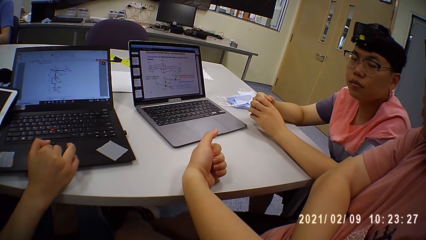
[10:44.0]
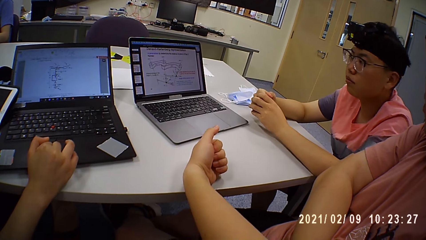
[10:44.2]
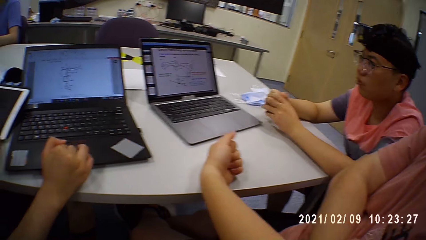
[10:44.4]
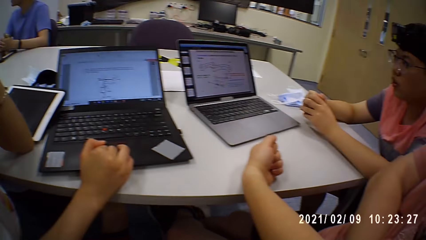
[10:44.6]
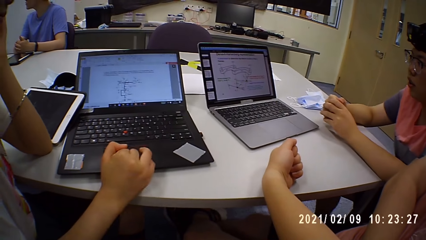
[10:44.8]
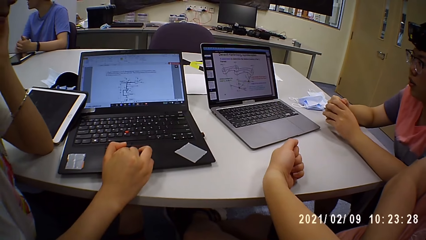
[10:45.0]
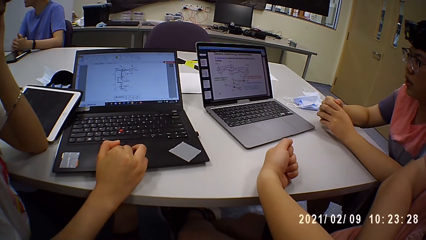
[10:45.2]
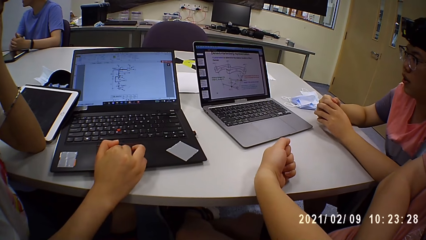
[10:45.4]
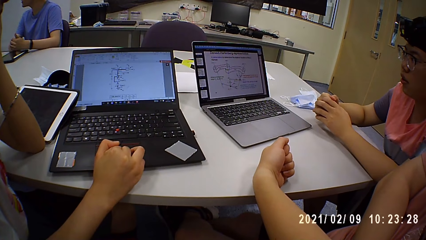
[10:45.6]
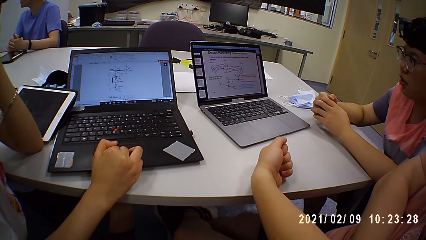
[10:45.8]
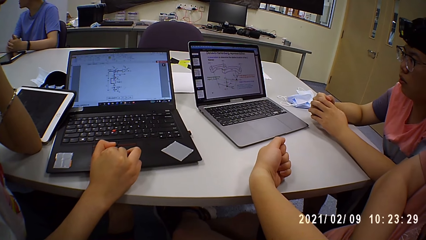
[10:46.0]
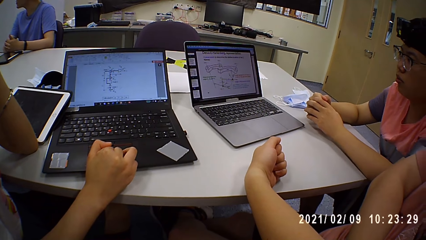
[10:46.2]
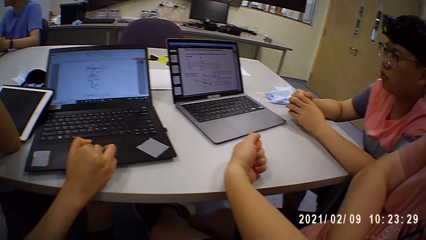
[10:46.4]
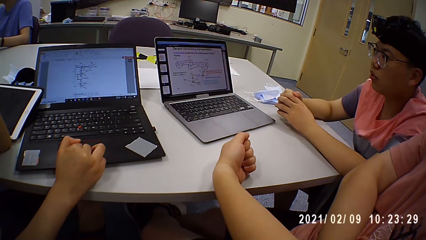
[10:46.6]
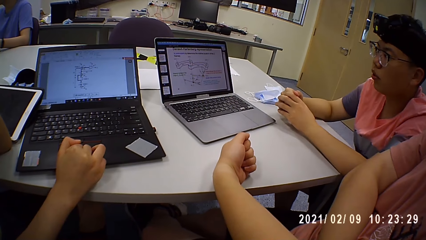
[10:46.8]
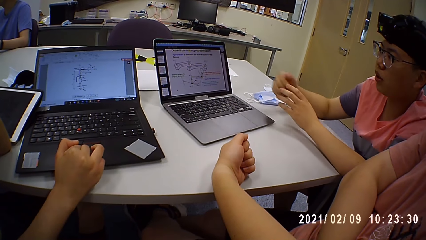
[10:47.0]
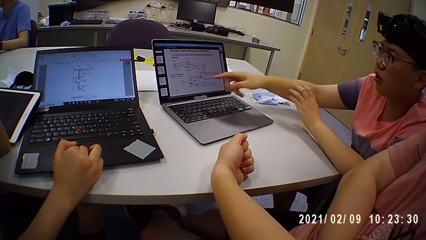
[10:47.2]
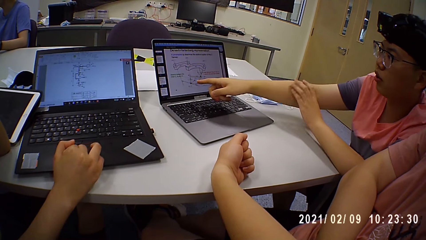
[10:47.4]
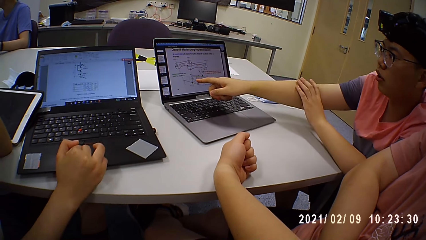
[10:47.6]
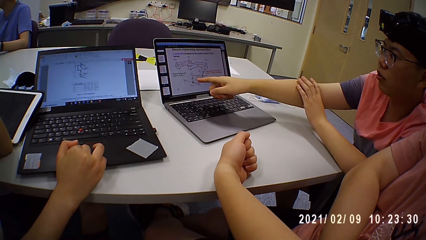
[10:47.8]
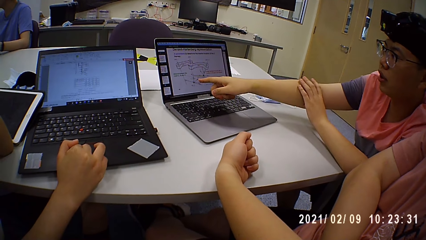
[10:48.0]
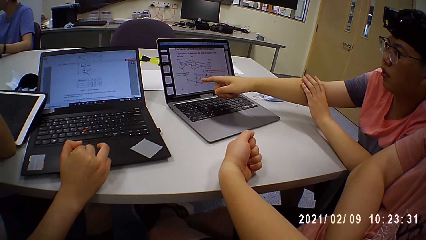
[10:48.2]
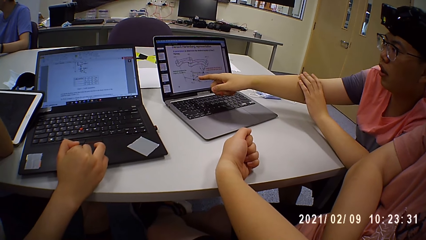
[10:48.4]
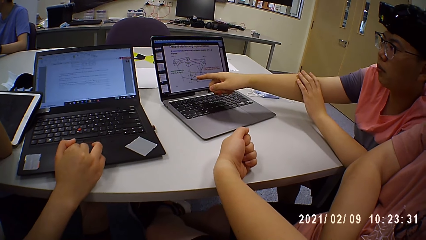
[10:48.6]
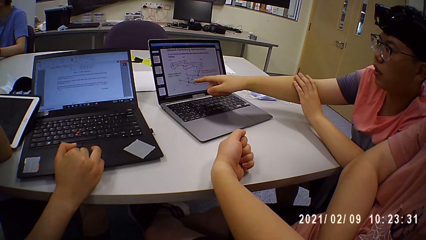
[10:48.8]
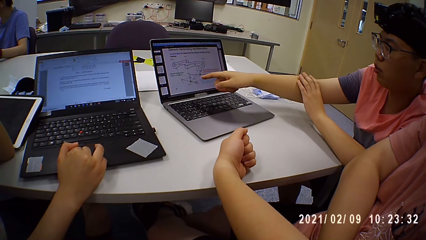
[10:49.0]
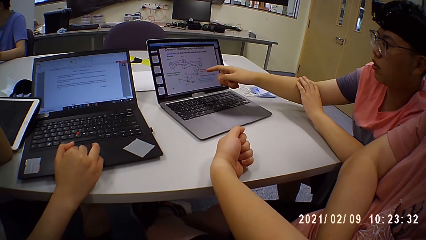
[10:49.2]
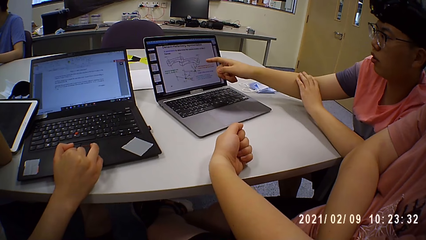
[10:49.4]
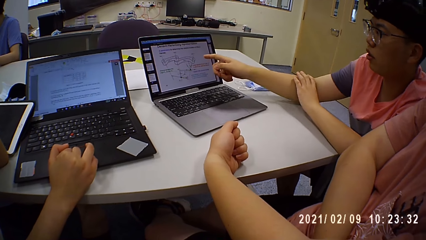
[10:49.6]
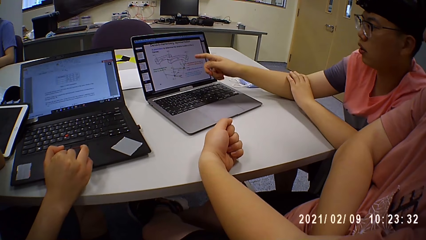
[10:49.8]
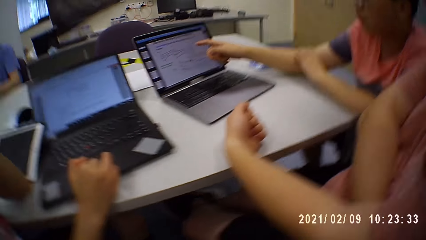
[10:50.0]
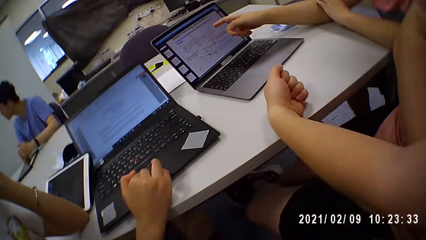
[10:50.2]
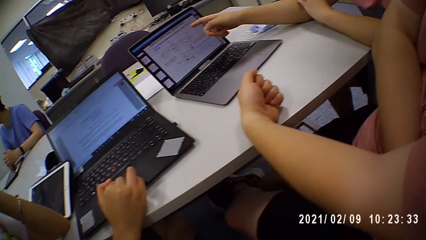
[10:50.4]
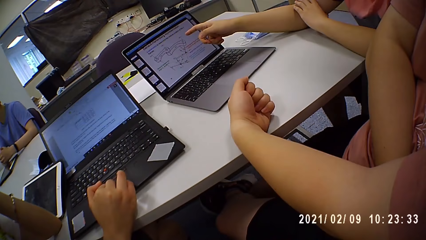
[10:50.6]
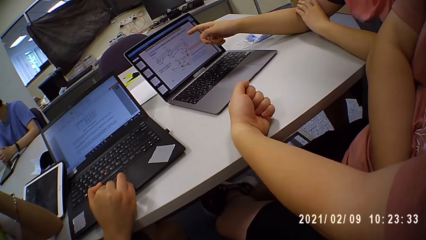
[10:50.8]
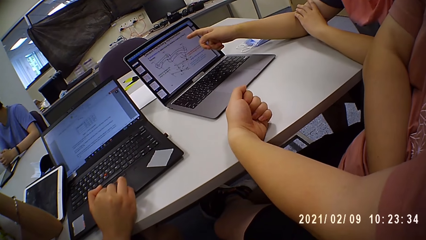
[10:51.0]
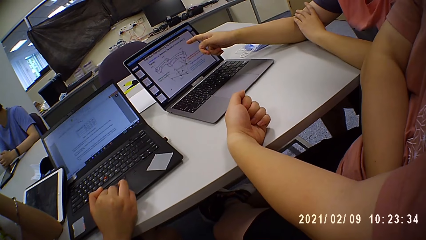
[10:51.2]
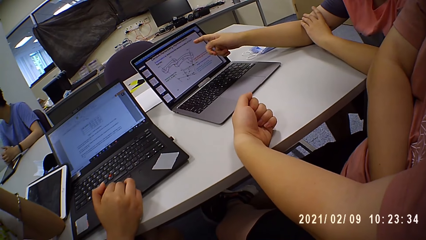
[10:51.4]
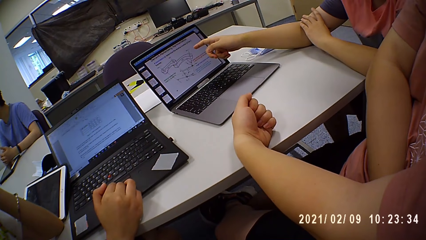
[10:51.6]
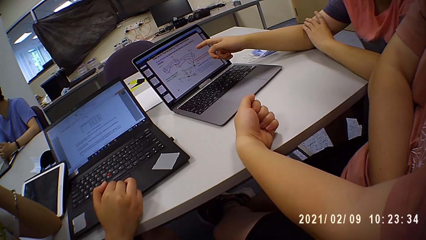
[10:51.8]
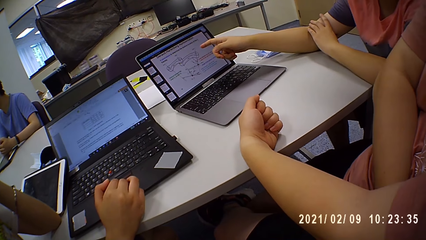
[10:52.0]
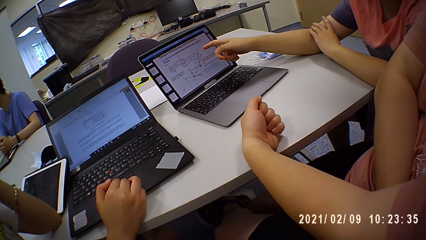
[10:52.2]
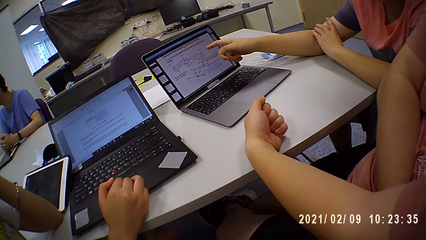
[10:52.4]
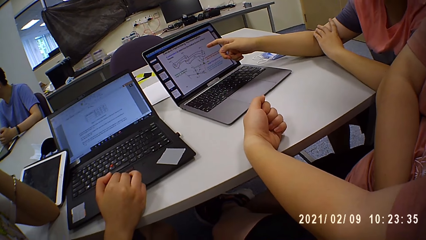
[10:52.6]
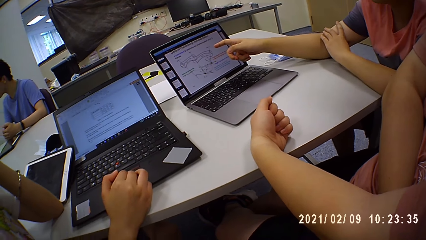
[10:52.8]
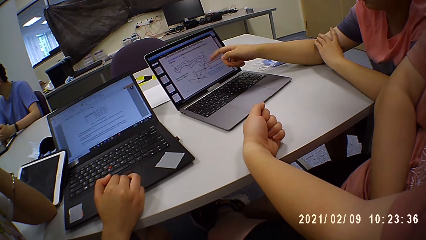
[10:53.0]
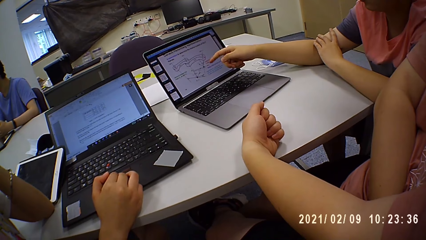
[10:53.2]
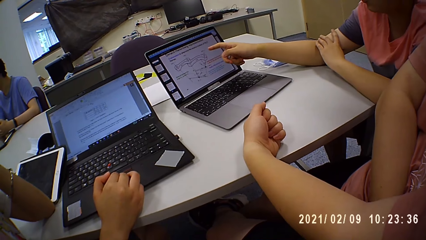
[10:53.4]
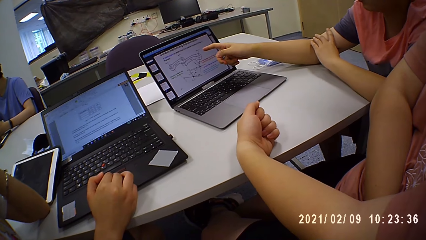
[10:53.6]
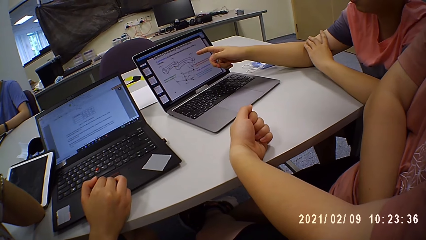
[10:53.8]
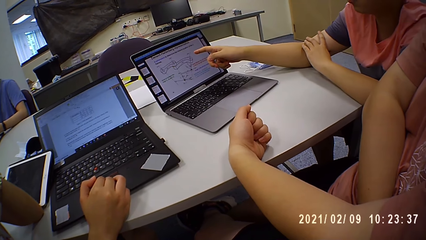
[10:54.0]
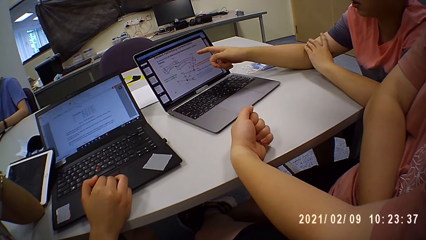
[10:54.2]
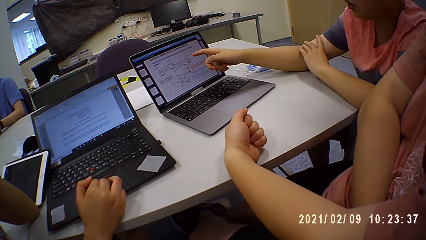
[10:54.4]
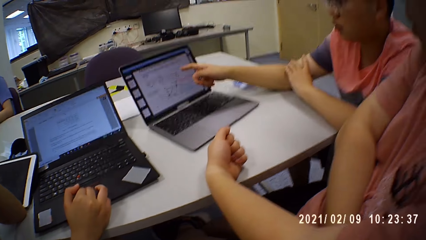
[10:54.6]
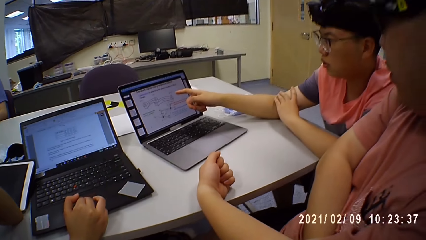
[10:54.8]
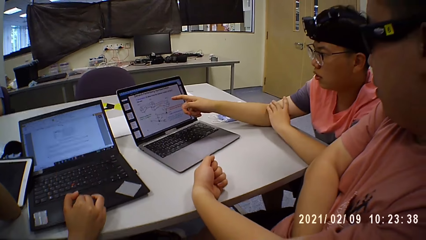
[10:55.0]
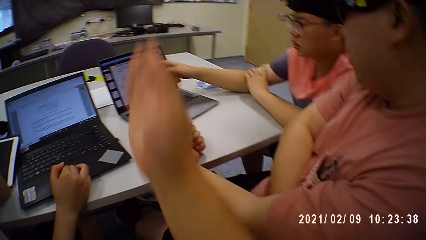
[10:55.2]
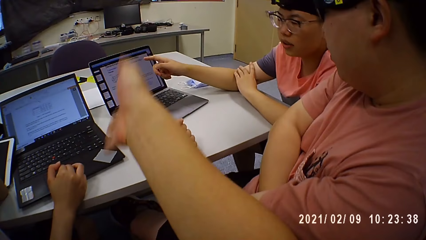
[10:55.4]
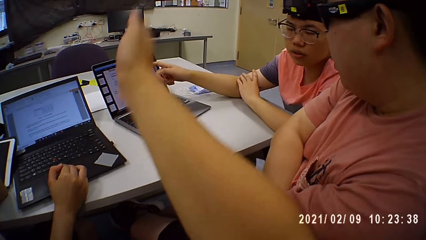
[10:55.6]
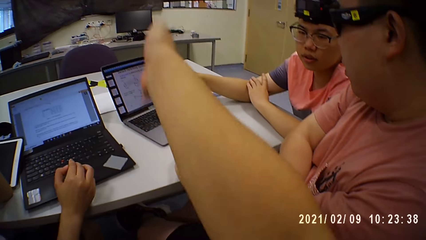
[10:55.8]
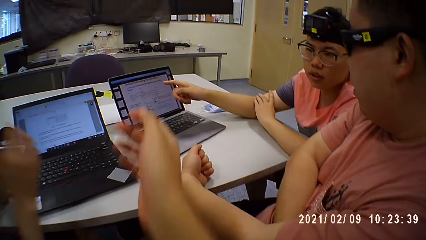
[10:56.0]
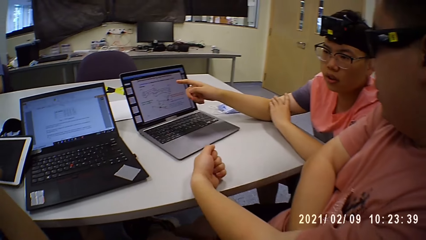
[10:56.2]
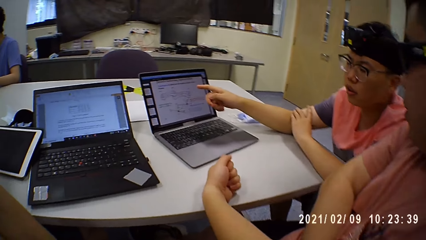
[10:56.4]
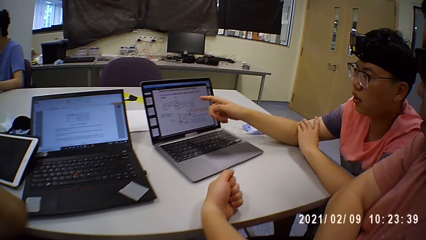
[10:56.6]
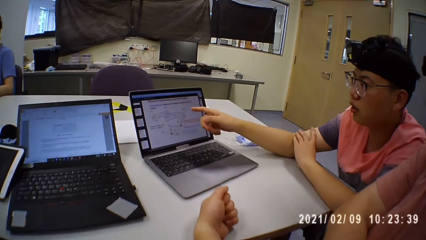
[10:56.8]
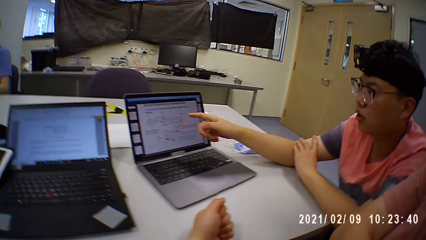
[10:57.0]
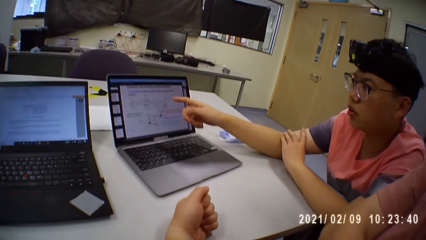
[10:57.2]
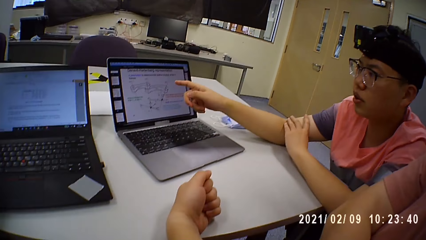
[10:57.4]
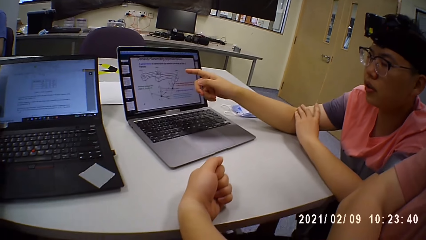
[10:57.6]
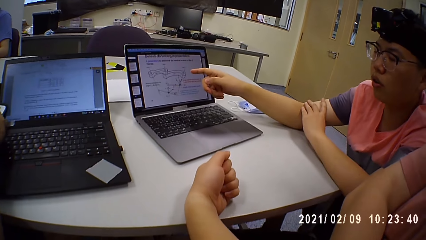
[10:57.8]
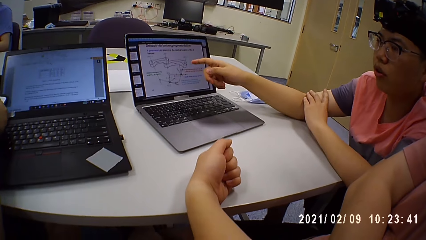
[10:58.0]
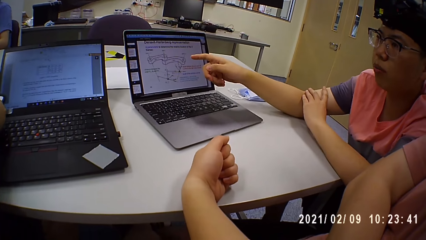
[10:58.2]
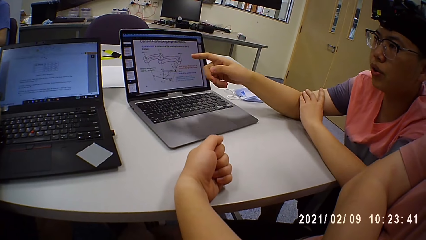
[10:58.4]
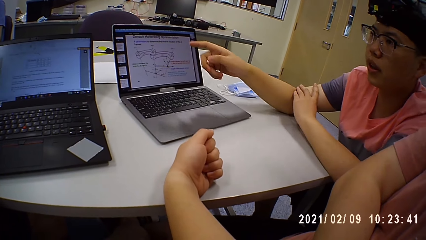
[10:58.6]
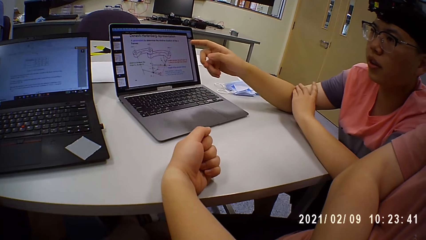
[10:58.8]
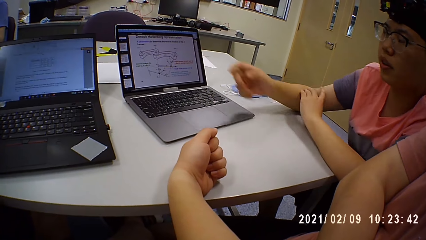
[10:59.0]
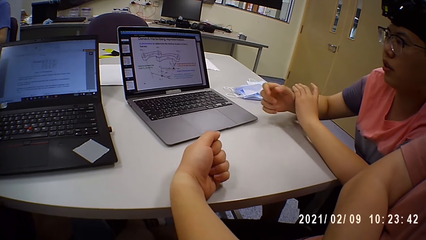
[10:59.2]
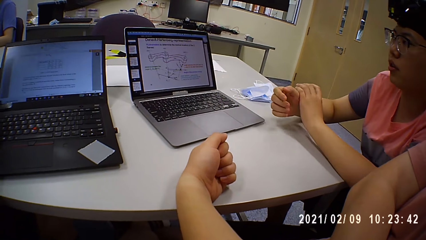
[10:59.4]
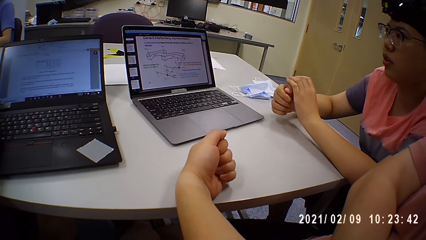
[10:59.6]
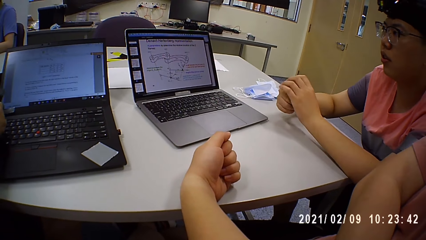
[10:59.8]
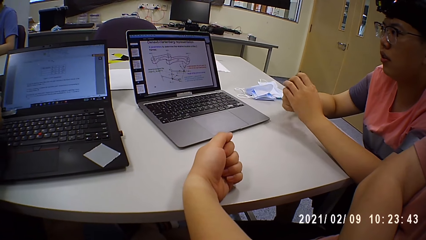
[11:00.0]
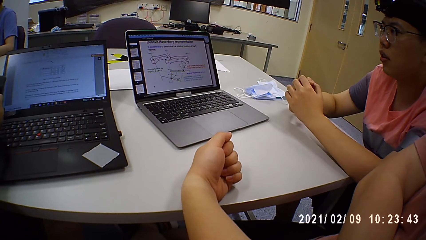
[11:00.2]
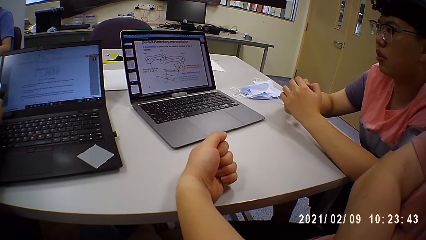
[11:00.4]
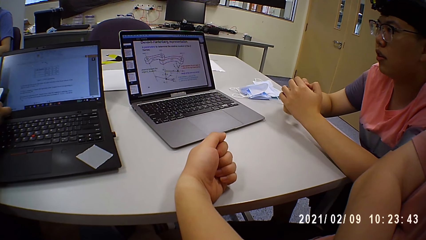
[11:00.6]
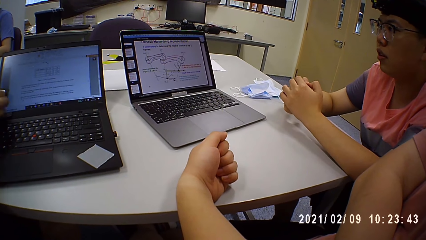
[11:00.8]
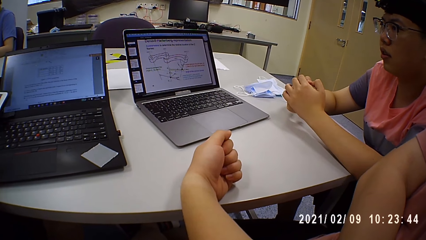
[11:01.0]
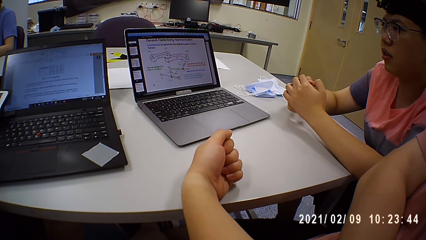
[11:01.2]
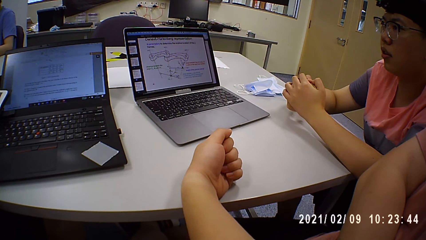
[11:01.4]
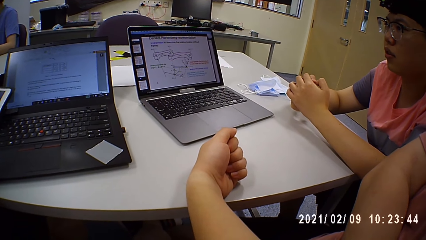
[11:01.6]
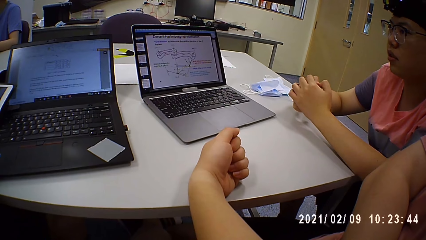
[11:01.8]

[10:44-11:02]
A lady operates a laptop. The camera wearer looks around a room. A man points at the laptop. The camera wearer looks around the room. The man points at the laptop. The camera wearer moves his hand. The man interacts with the camera wearer. The man rubs his hands.
